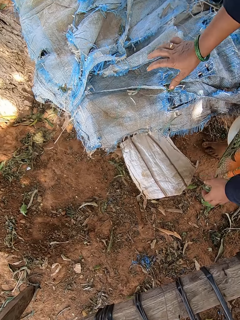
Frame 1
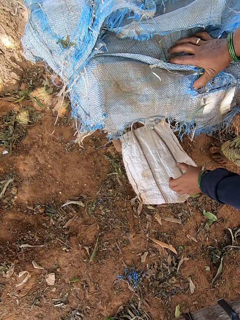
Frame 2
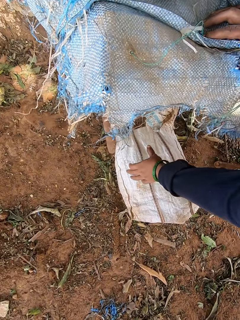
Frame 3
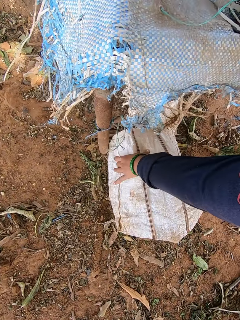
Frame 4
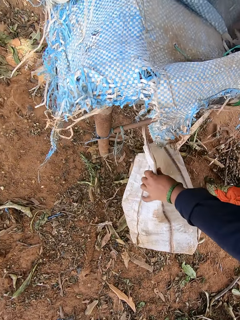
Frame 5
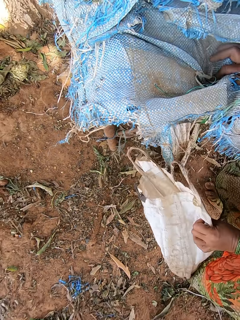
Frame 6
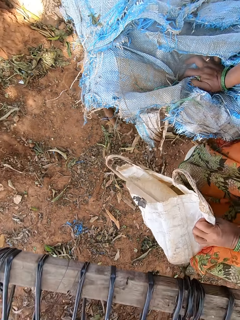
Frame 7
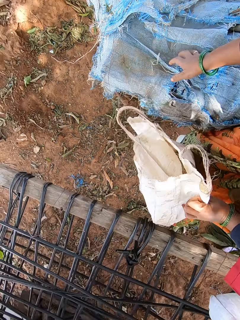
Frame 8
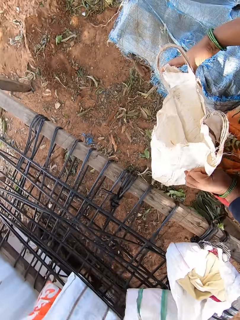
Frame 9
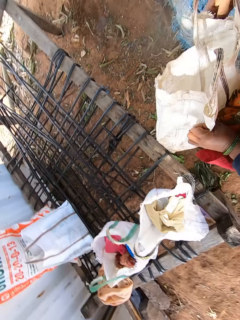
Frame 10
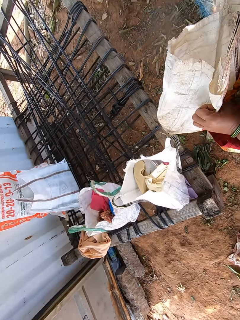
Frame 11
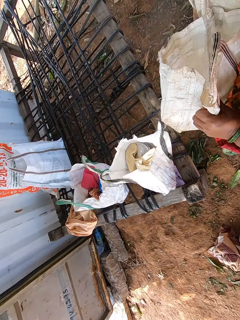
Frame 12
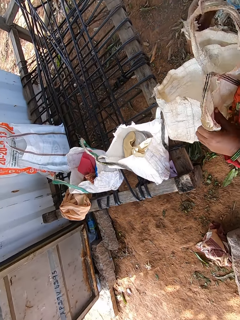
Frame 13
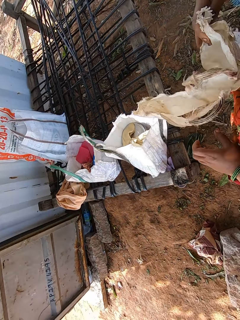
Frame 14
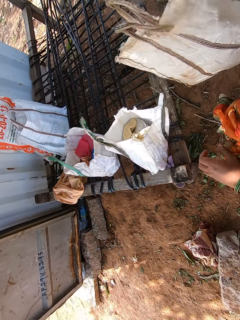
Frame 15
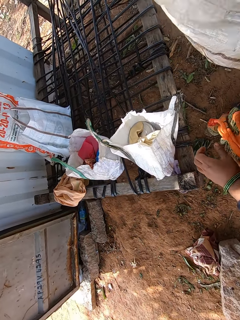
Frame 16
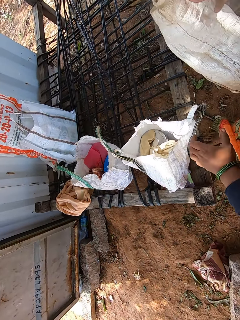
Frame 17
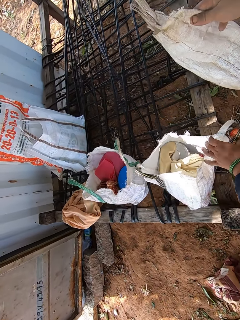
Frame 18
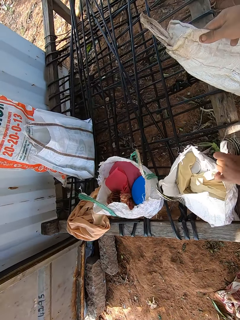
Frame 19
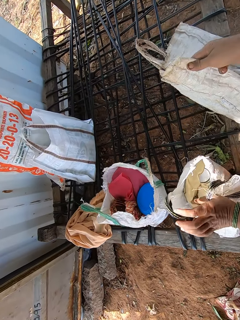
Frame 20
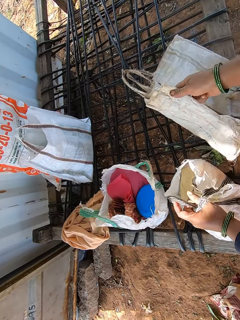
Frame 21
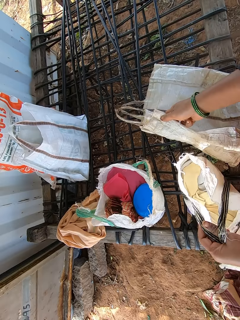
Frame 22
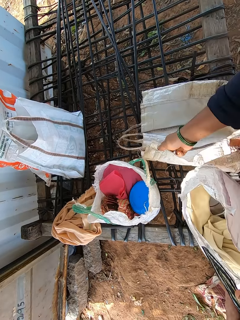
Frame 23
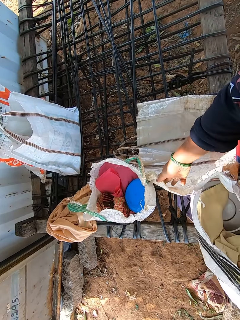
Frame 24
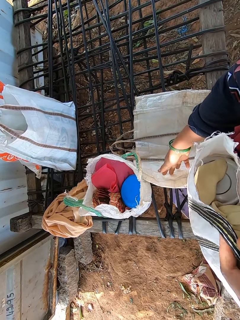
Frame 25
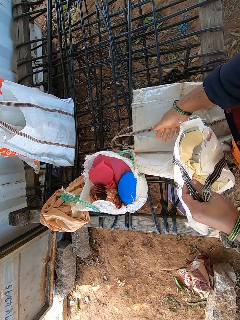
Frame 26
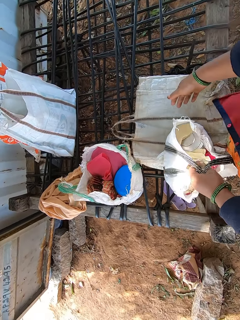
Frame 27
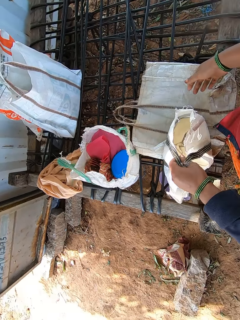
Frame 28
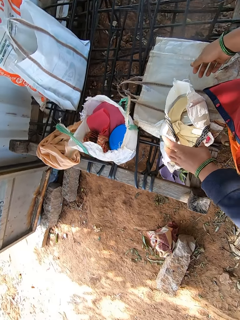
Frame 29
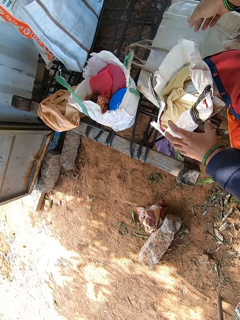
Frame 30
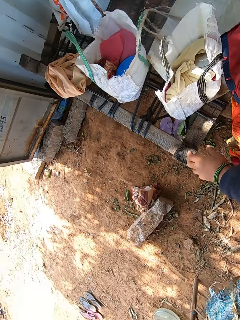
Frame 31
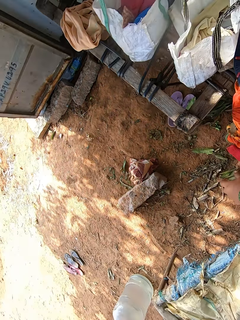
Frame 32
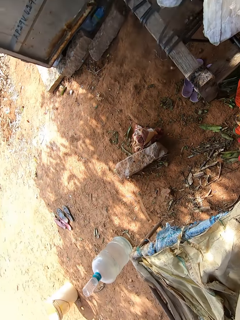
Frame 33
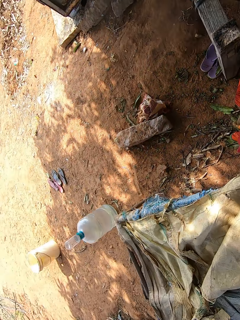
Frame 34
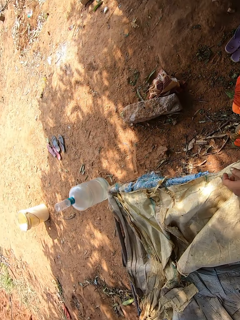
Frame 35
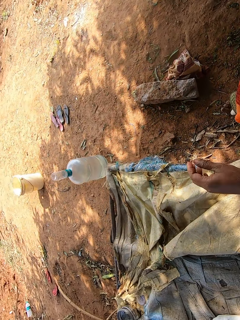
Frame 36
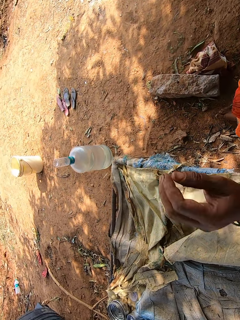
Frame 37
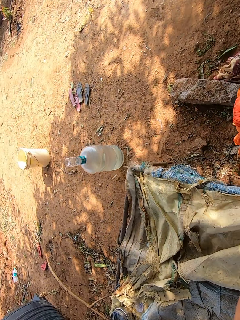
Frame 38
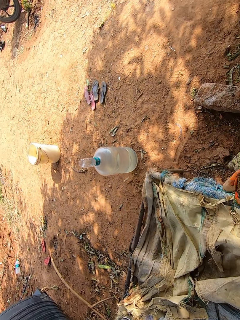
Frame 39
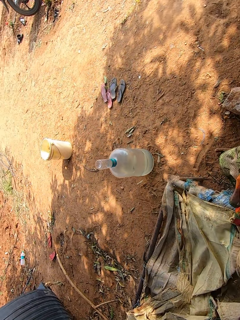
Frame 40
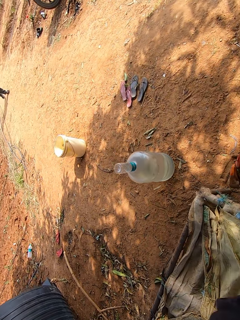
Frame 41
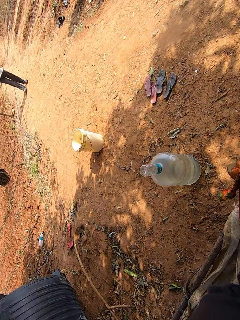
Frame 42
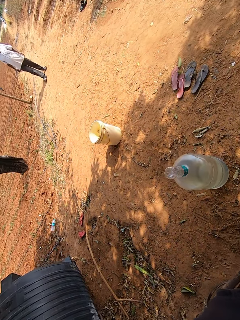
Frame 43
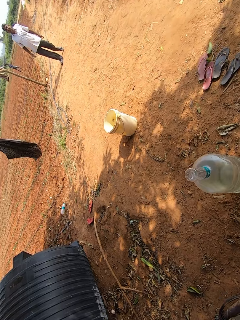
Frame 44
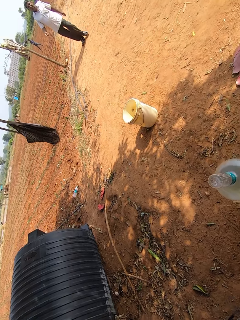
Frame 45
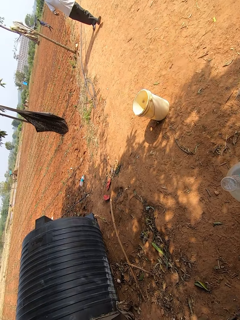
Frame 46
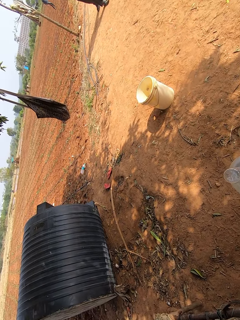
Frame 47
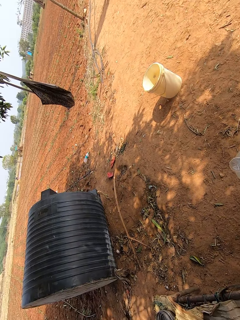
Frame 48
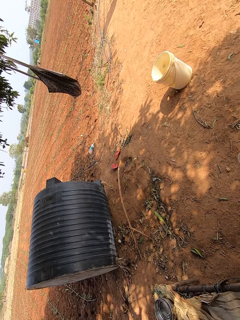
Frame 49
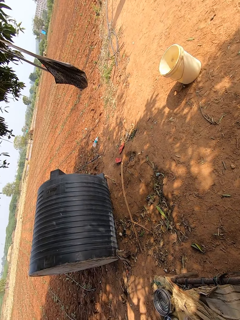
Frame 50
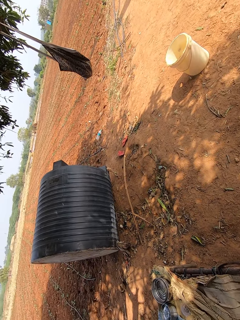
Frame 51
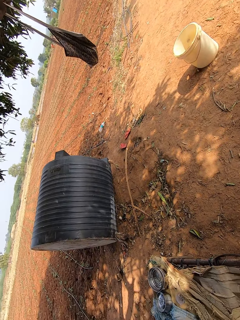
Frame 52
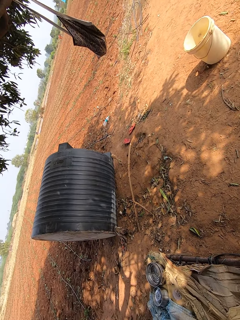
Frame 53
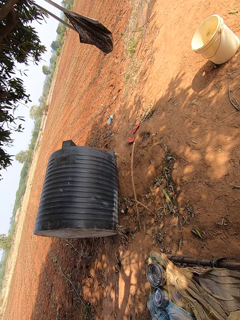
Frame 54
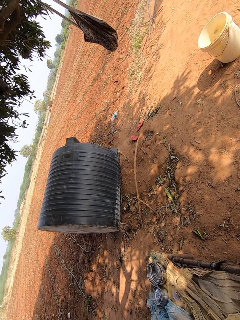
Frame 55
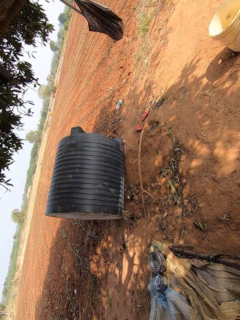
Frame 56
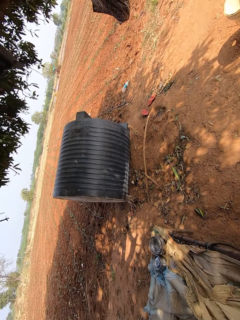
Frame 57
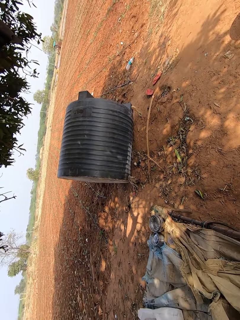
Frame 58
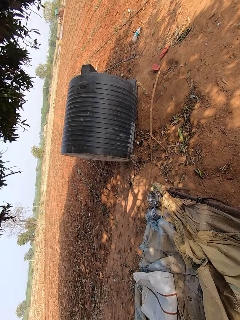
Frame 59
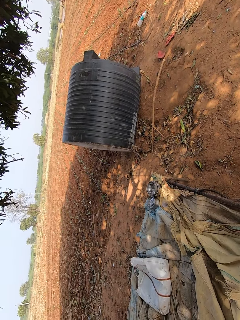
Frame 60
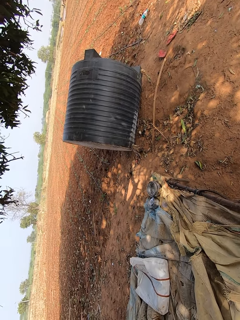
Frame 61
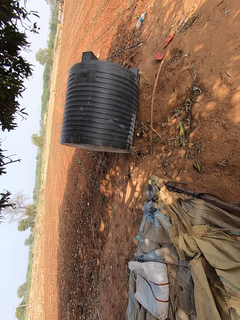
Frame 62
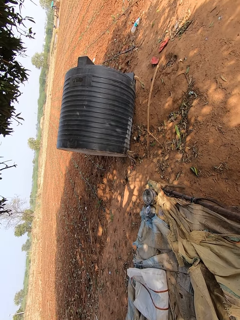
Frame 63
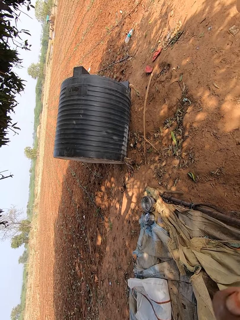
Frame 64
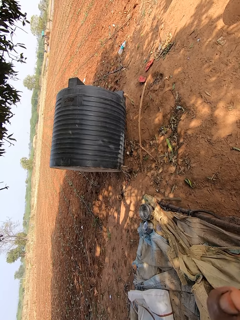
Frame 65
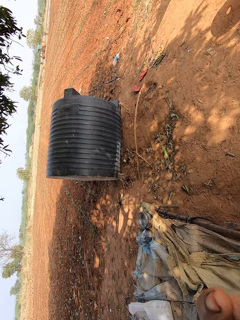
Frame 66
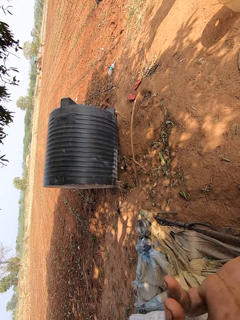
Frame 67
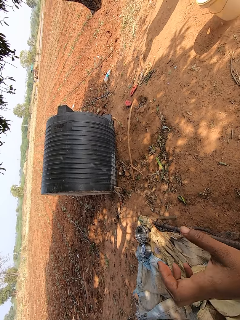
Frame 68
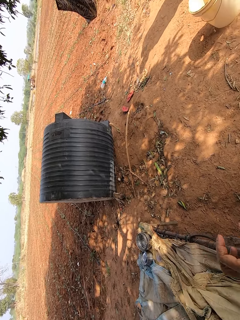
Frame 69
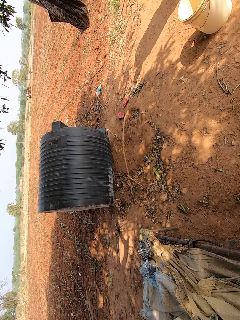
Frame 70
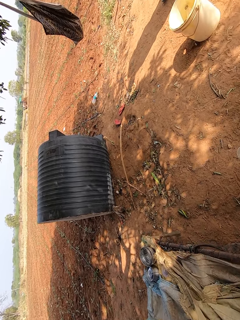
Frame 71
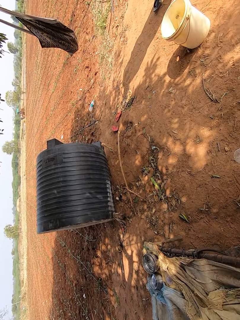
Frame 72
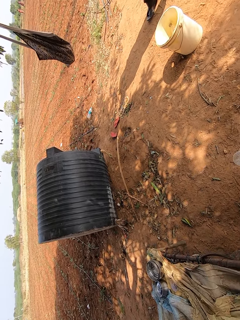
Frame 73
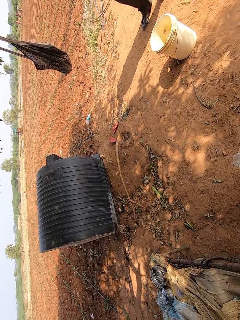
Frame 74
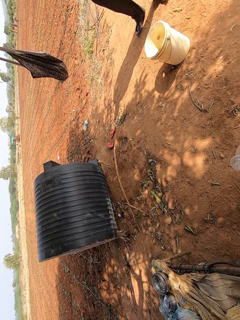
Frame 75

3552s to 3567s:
The camera wearer puts her right hand on the table. She picks up a bag from the ground with her left hand. She holds the bag with her right hand. She lifts the bag from the table with her left hand. She drops the bag on the table with her right hand. She drops the bag on the table with her left hand. She walks and converses with the man. The man walks. The camera wearer talks.

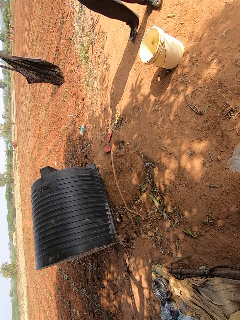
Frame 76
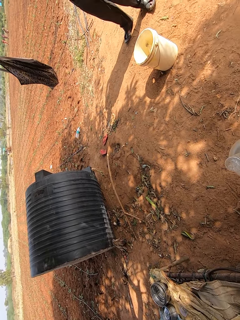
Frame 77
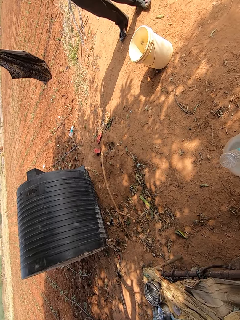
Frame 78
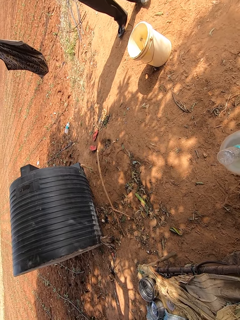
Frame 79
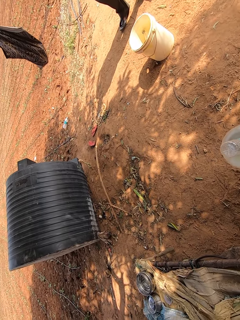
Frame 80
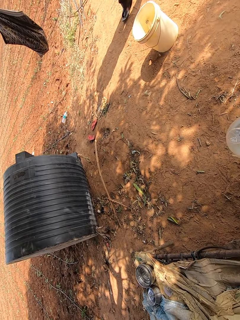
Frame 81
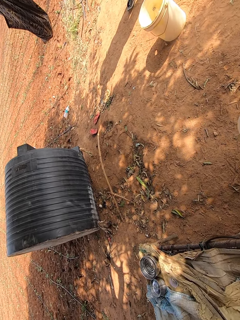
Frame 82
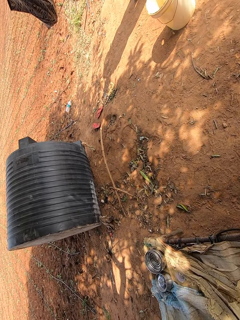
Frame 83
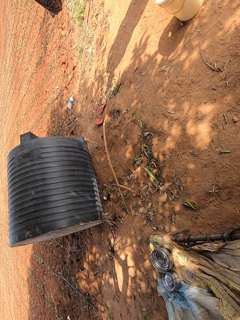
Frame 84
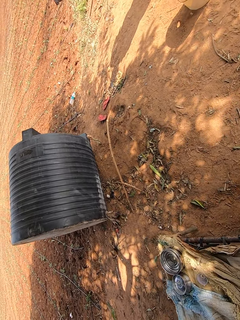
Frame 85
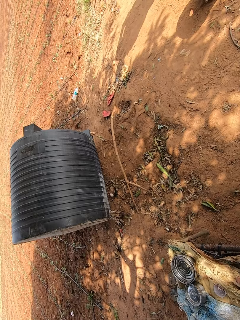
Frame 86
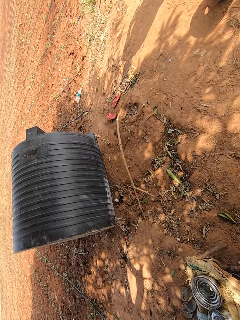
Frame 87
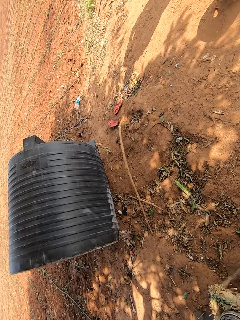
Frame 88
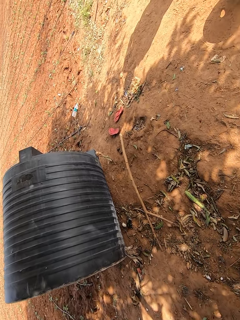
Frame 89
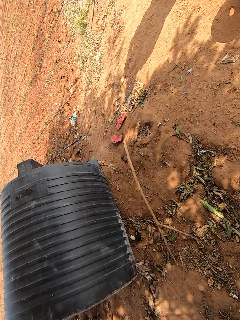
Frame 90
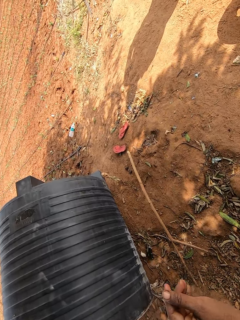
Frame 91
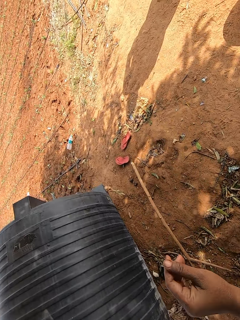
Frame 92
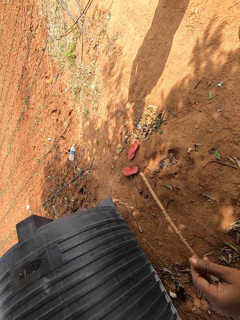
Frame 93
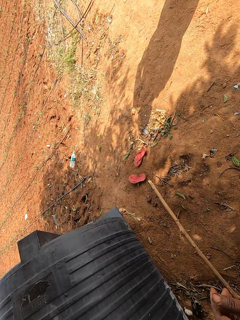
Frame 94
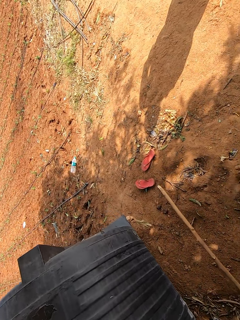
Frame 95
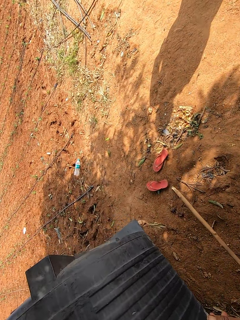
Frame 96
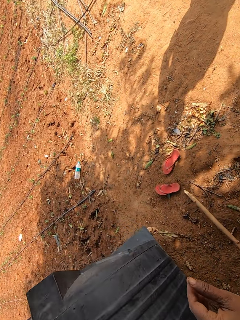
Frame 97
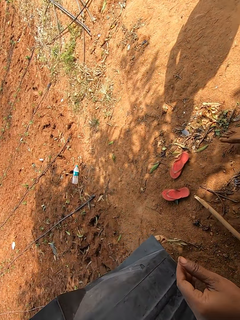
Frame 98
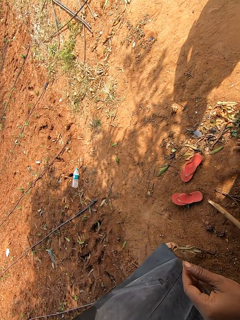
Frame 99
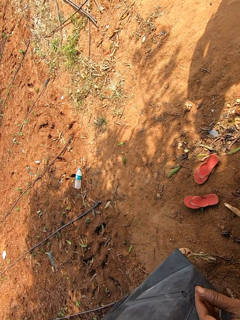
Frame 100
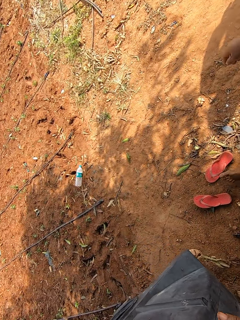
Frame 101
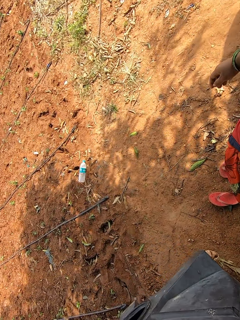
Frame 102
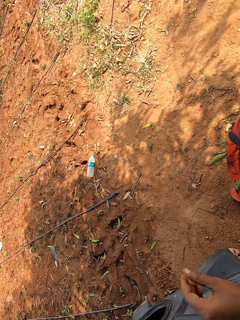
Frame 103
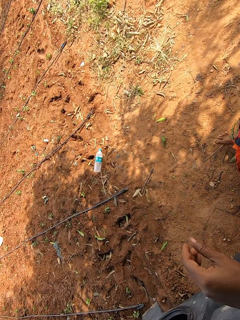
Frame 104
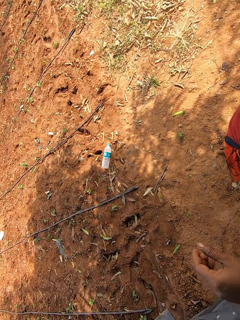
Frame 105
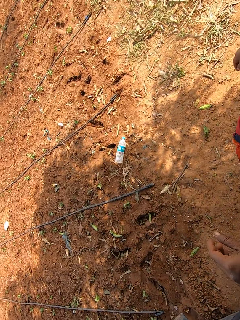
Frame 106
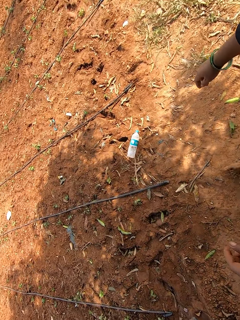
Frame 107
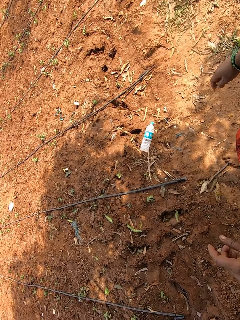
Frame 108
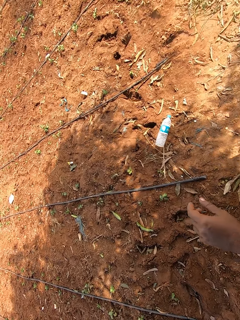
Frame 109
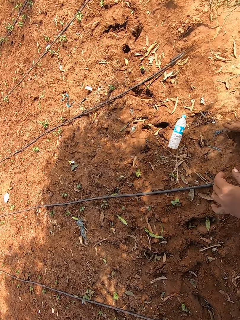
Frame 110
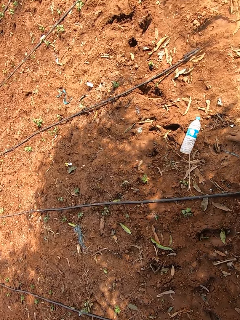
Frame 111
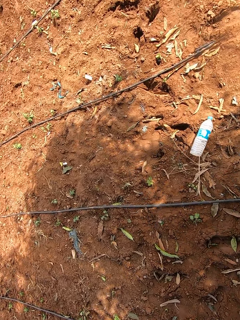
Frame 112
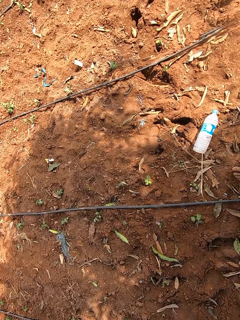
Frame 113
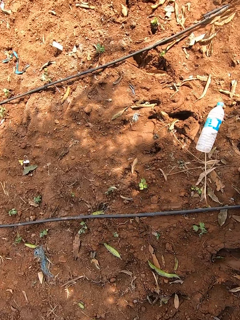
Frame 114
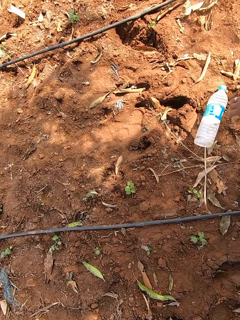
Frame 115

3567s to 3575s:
The camera wearer steps on a pair of slippers on the ground.
